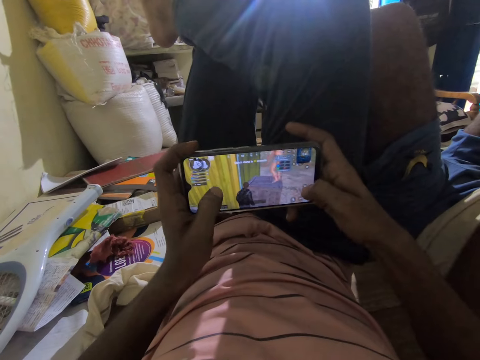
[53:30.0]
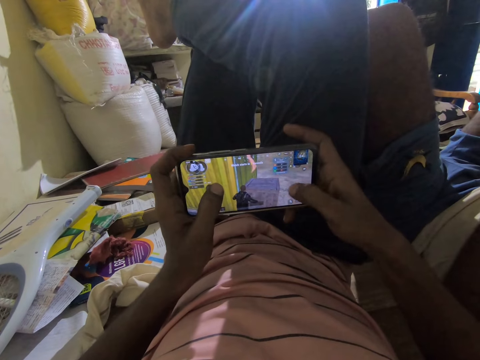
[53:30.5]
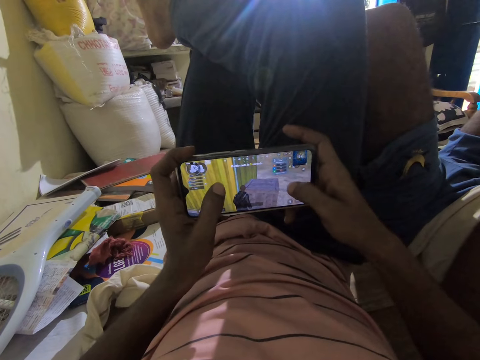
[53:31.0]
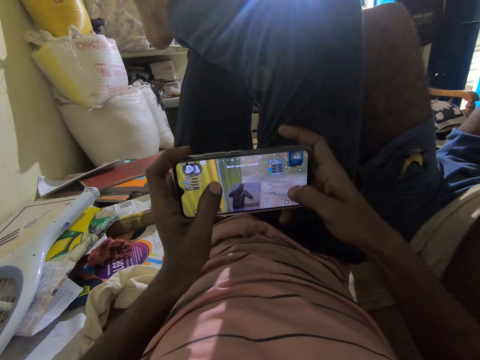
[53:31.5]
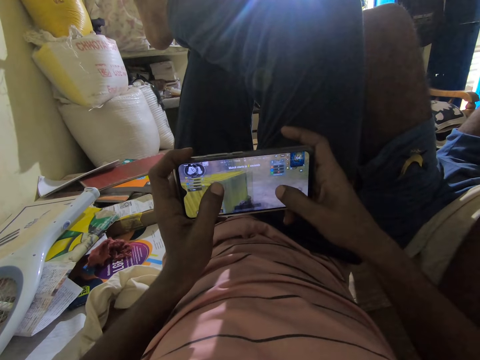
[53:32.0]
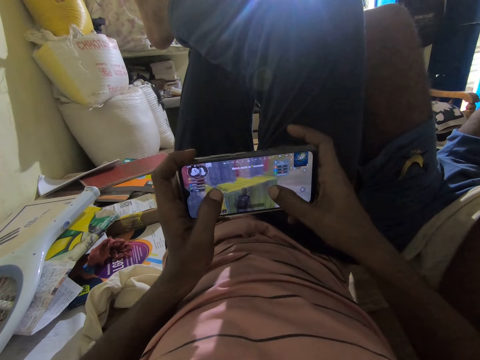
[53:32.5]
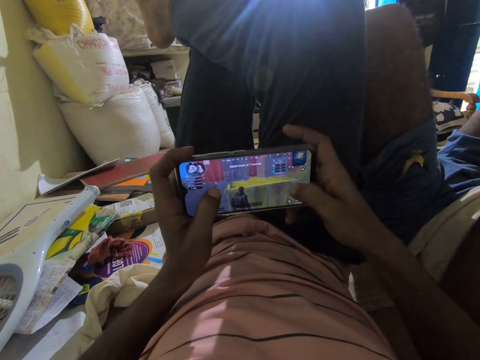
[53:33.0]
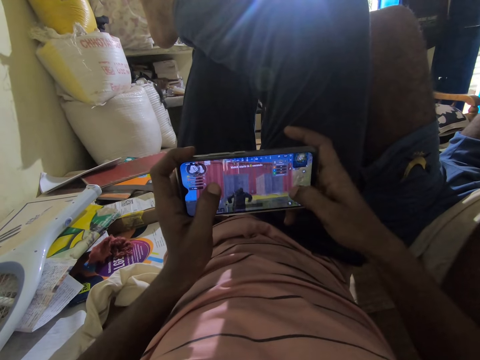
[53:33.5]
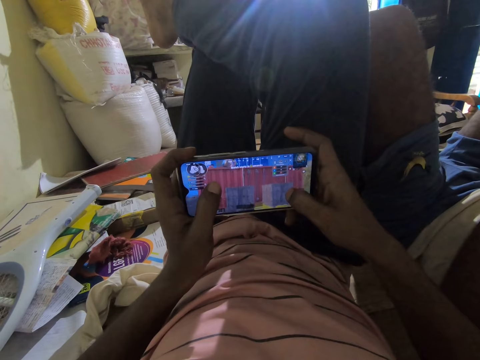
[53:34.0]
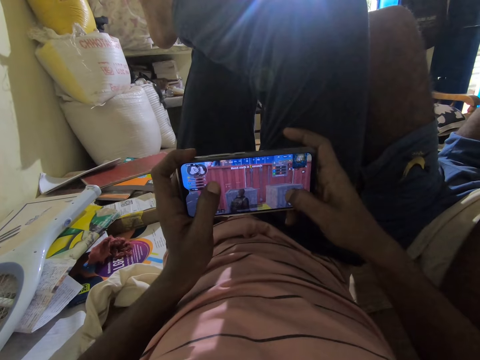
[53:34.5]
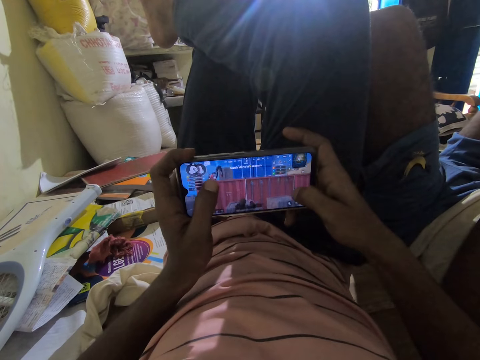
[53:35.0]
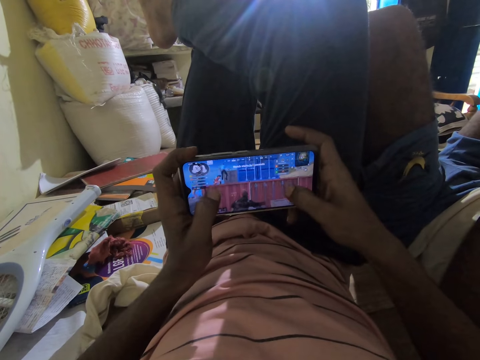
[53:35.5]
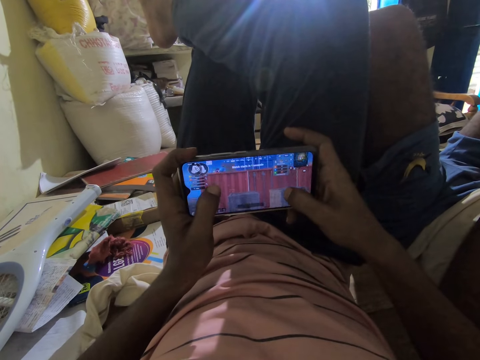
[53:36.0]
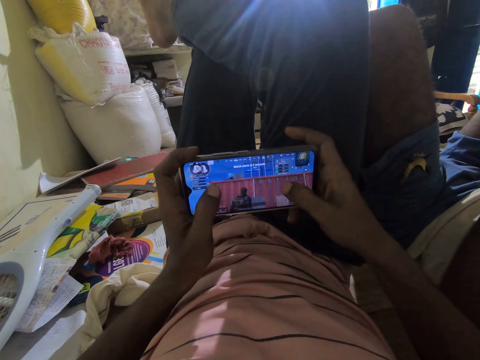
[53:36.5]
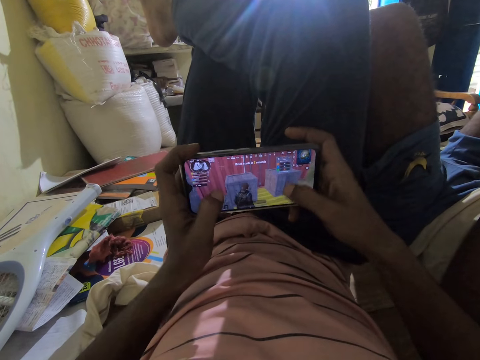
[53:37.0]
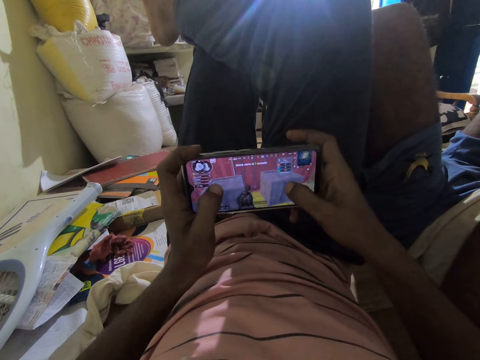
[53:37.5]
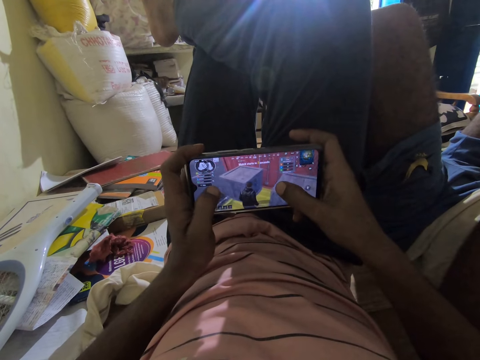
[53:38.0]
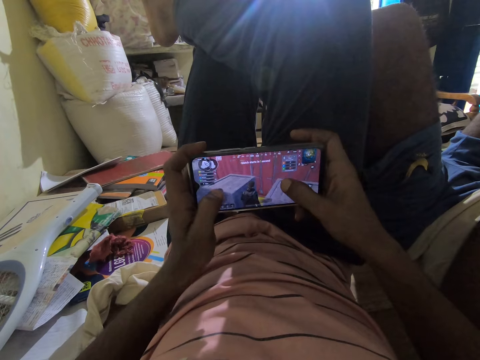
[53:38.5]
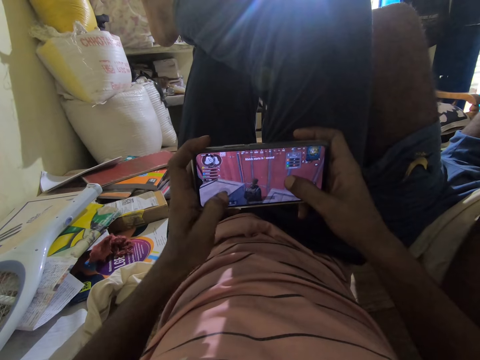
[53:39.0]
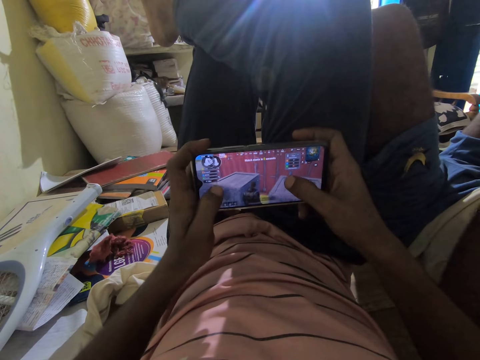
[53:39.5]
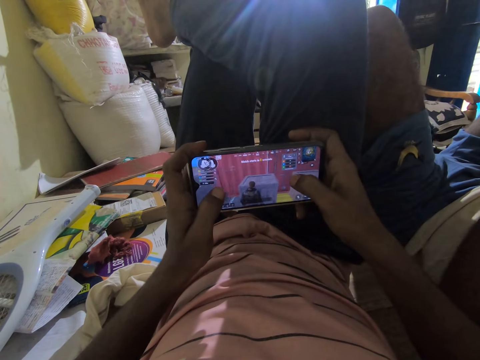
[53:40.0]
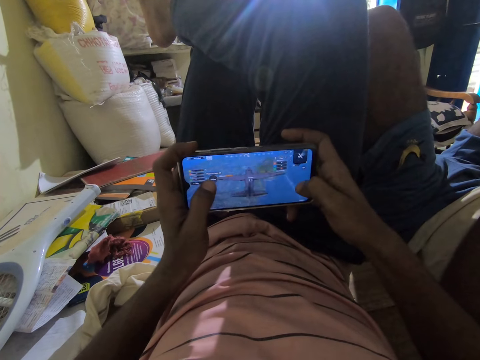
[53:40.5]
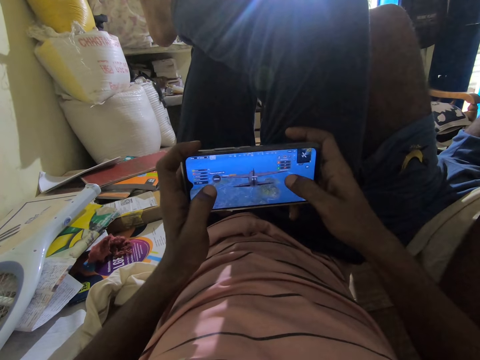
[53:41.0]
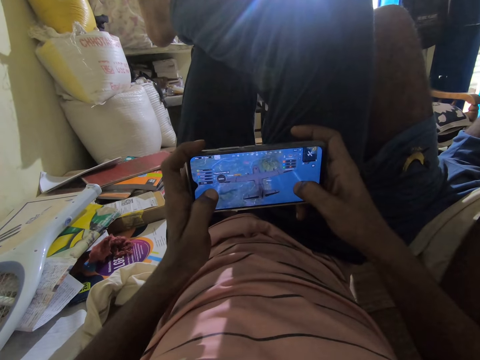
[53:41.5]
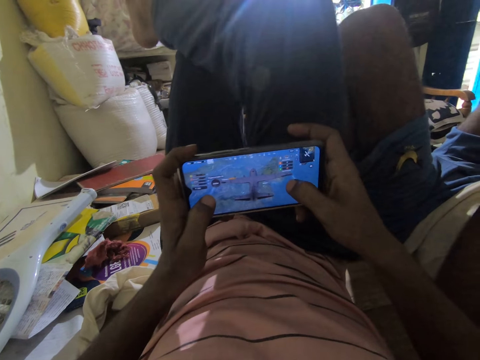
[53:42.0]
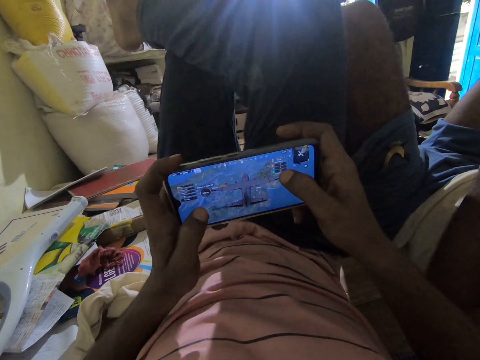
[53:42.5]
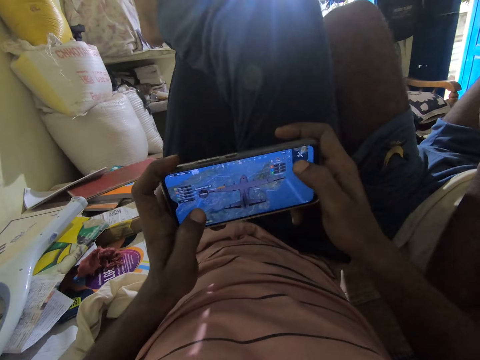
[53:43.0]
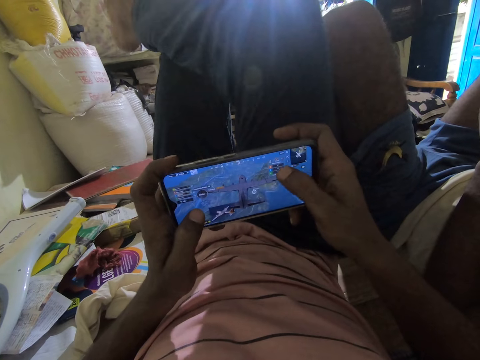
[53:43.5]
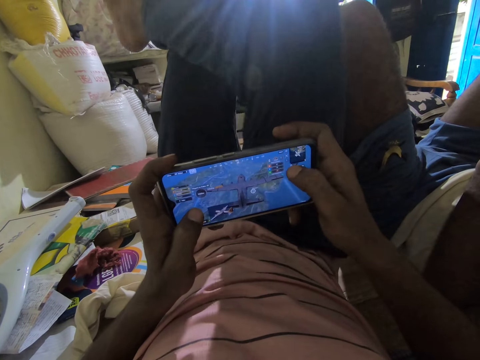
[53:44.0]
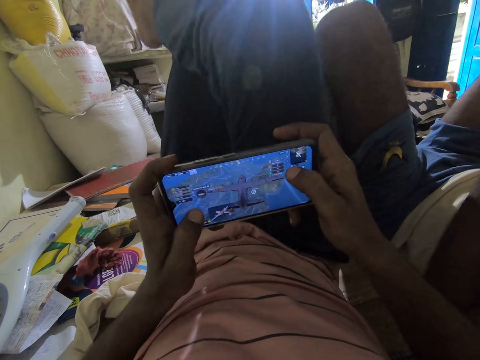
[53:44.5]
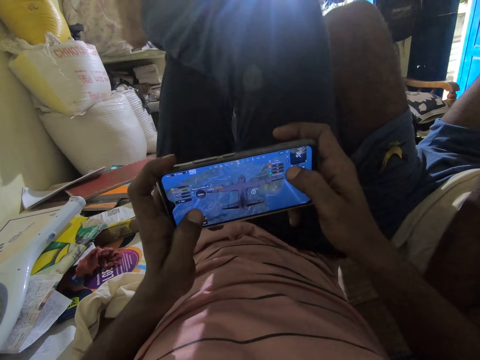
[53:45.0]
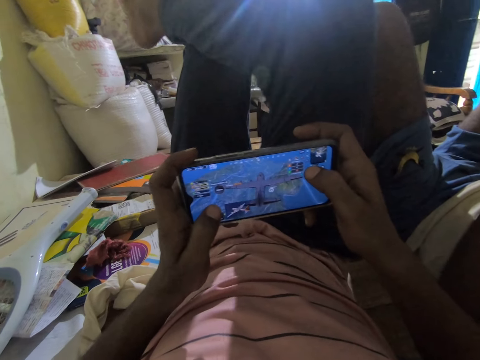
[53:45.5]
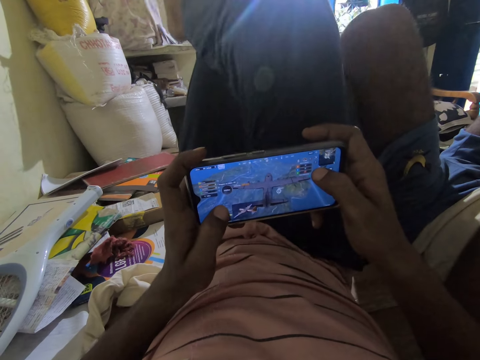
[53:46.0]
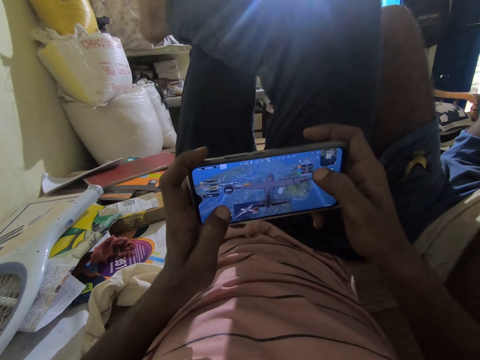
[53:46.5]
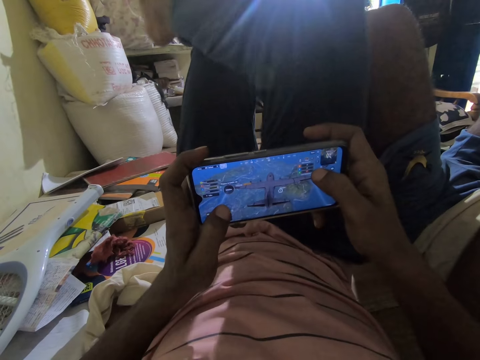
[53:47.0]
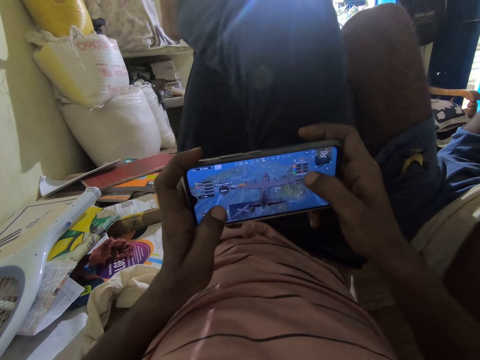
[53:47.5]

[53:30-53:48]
The camera wearer shakes the right leg.

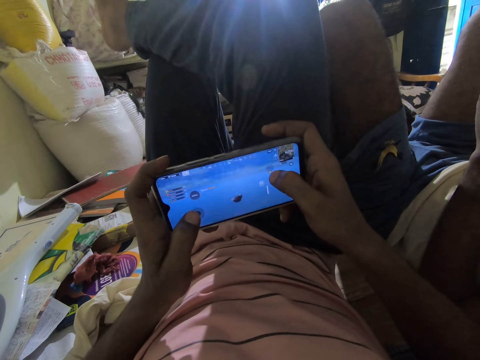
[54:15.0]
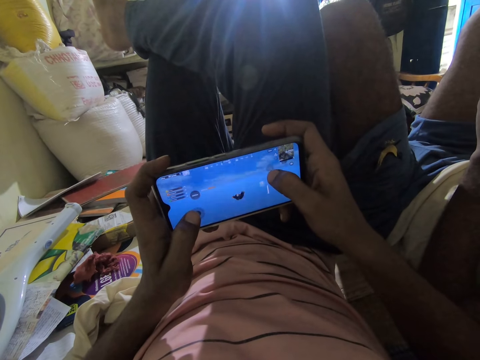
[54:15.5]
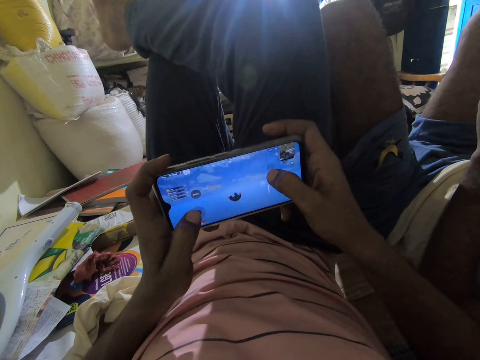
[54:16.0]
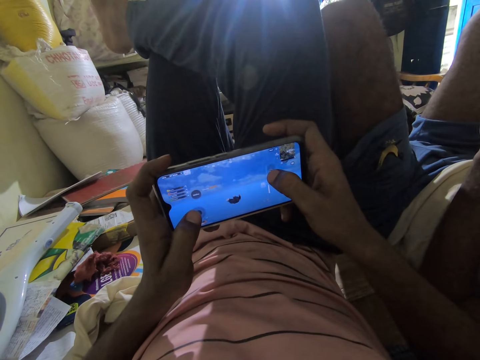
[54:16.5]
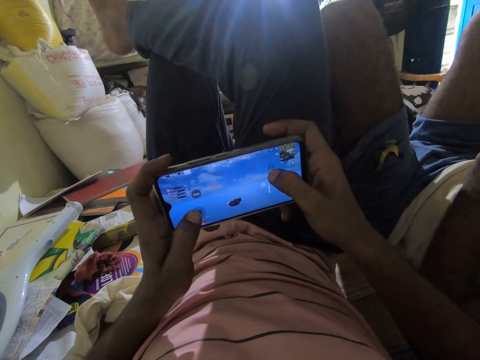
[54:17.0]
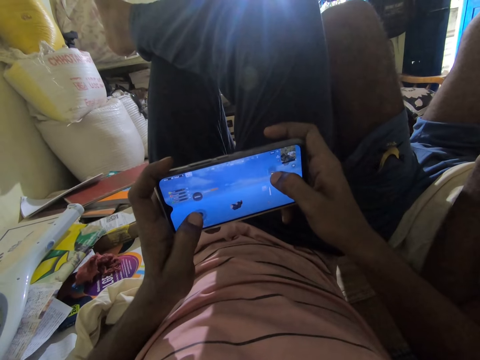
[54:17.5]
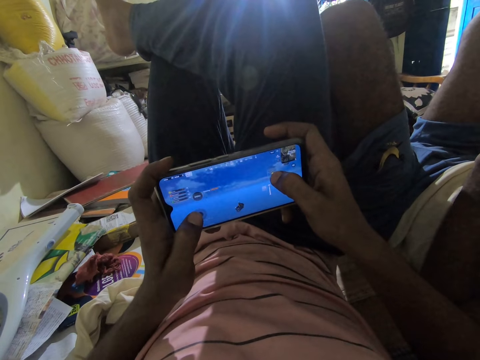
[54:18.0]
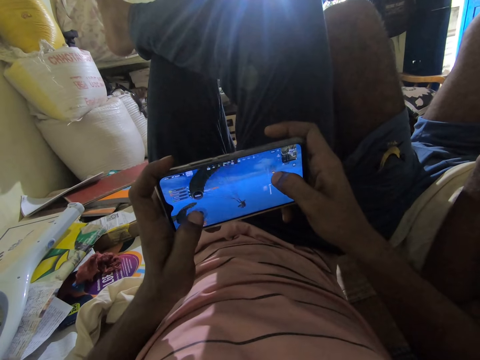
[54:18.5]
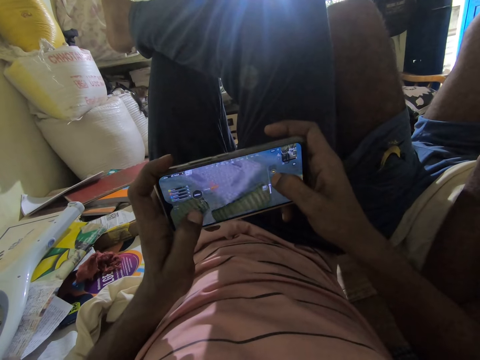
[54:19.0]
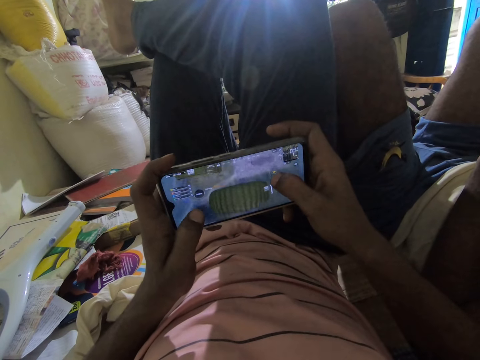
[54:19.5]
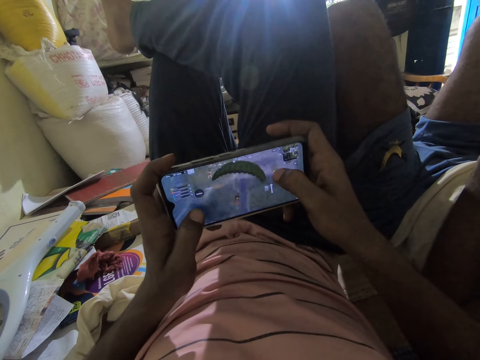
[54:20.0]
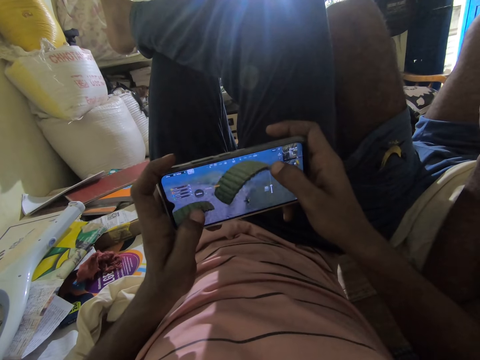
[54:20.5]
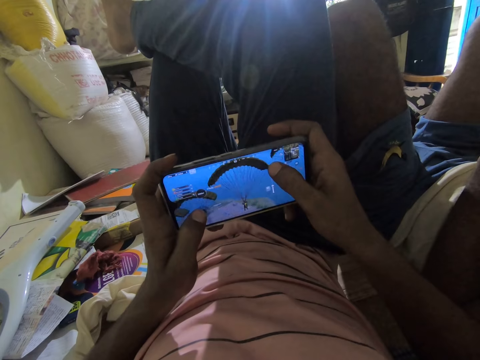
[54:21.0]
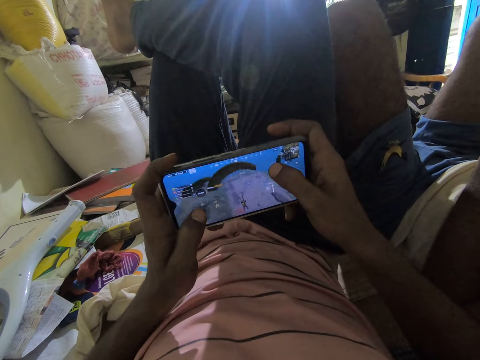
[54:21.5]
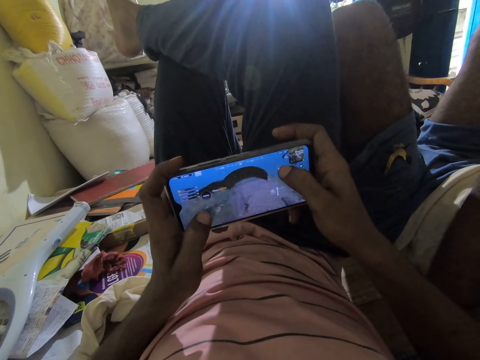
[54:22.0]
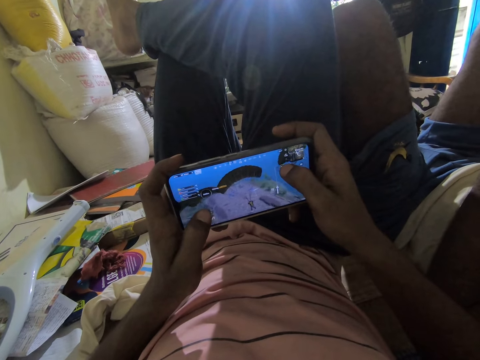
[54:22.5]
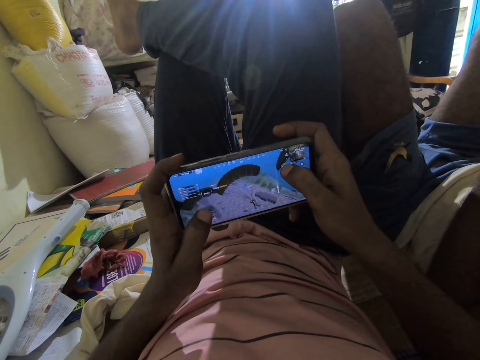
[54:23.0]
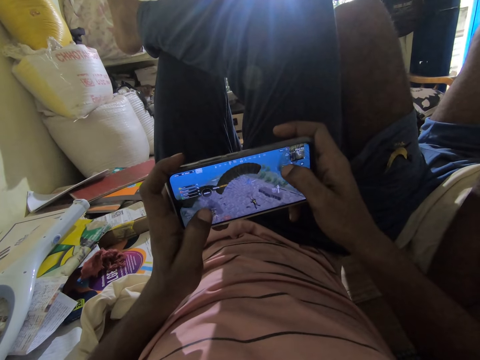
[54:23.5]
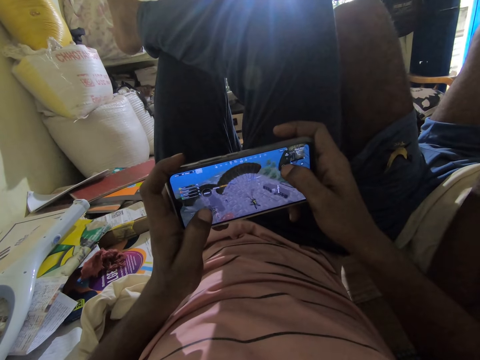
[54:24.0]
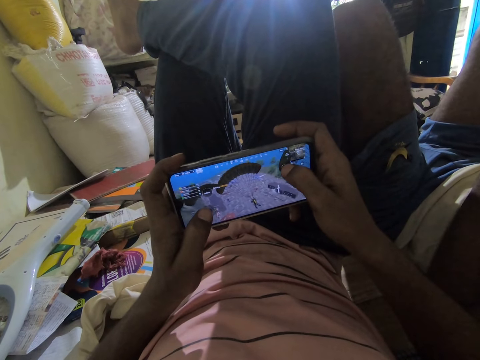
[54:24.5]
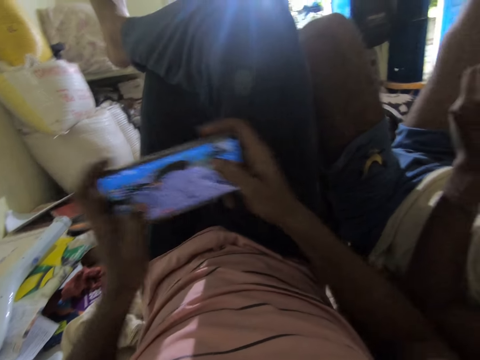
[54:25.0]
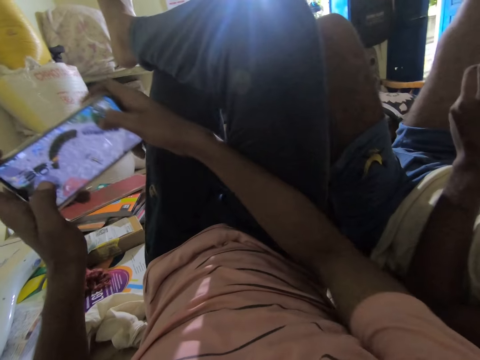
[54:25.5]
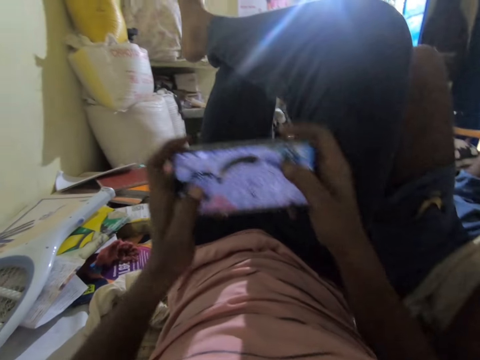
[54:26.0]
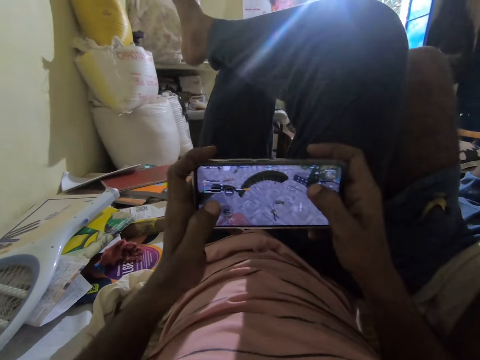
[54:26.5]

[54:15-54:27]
The camera wearer talks. A man talks. The camera wearer moves an arm aside. They move their hands. They play a game on the phone.
